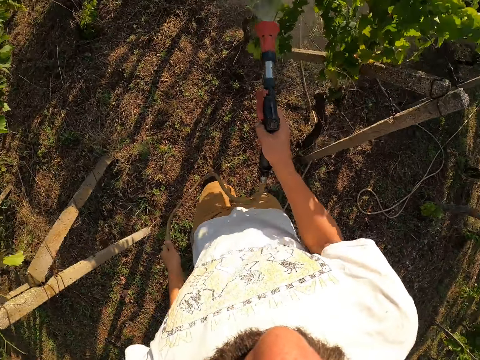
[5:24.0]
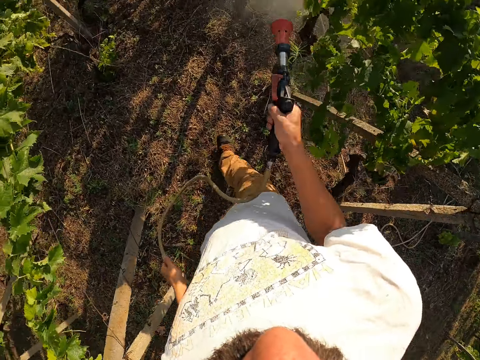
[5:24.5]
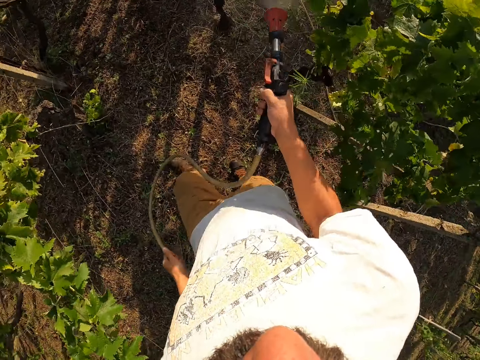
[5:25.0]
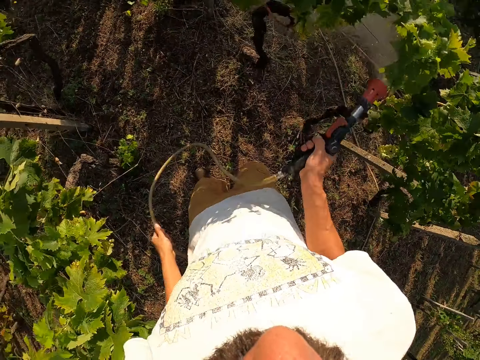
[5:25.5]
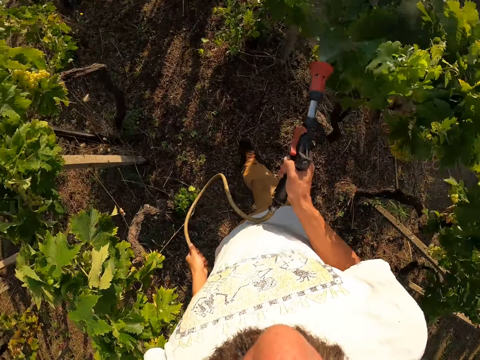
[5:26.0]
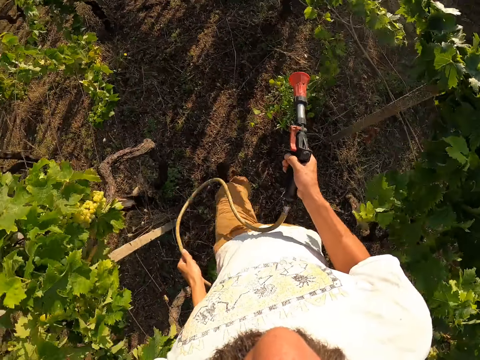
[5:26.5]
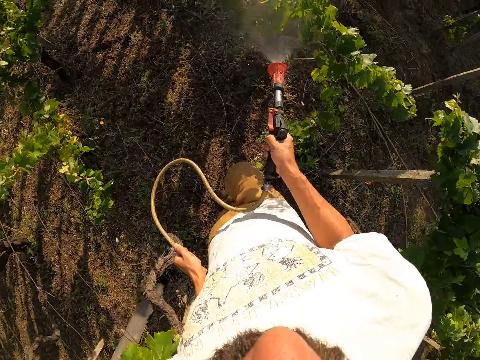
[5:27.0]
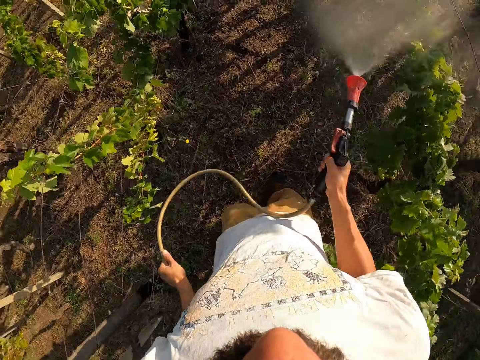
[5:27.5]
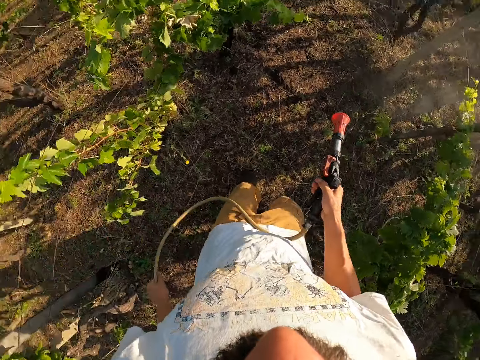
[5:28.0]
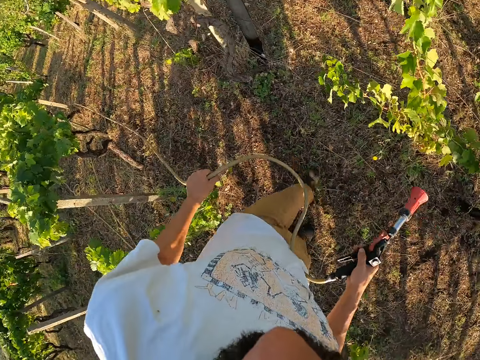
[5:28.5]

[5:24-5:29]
The camera wearer sprays plants in the garden. They walk around the garden. They spray the plants in the garden. They walk around the garden and stop spraying for a while.

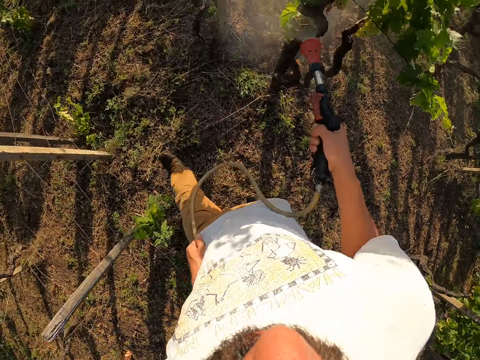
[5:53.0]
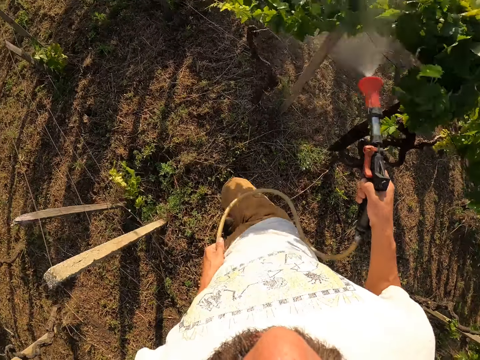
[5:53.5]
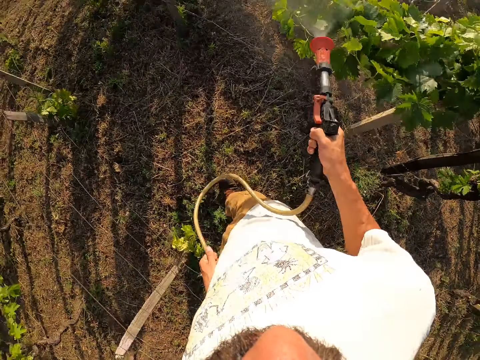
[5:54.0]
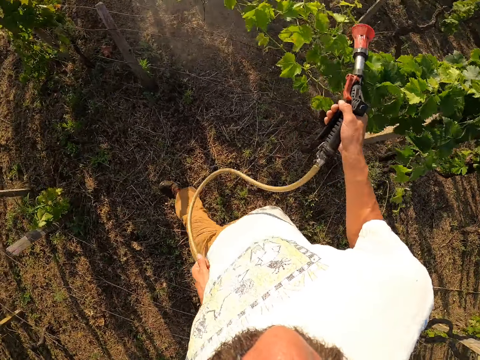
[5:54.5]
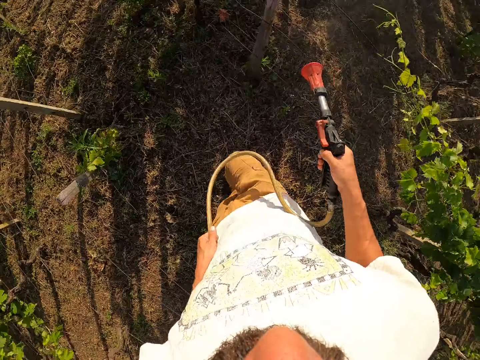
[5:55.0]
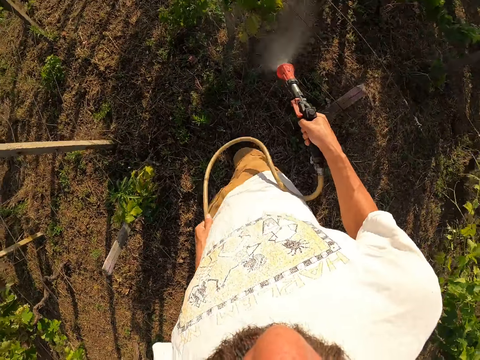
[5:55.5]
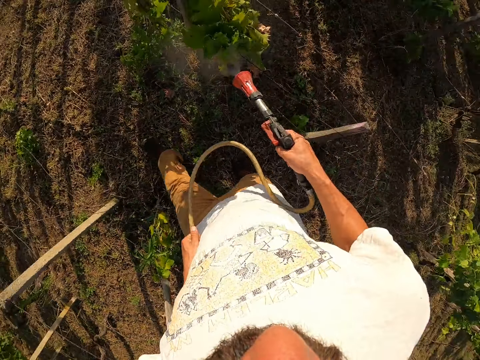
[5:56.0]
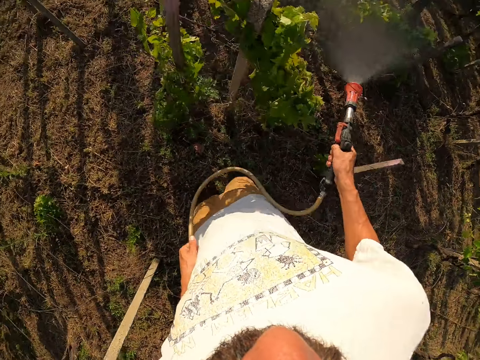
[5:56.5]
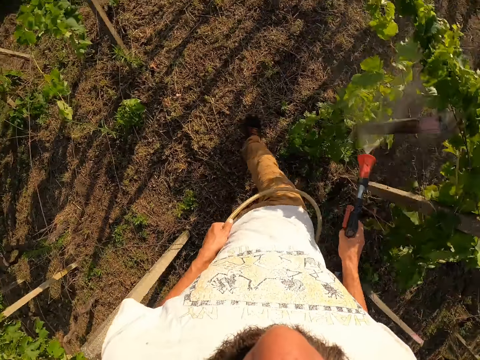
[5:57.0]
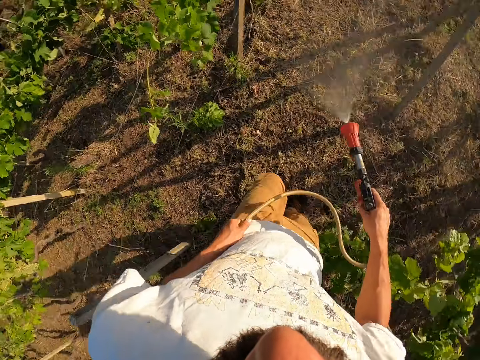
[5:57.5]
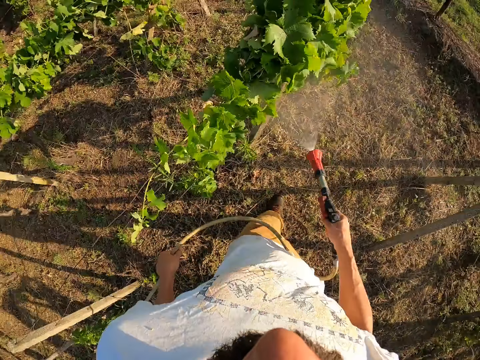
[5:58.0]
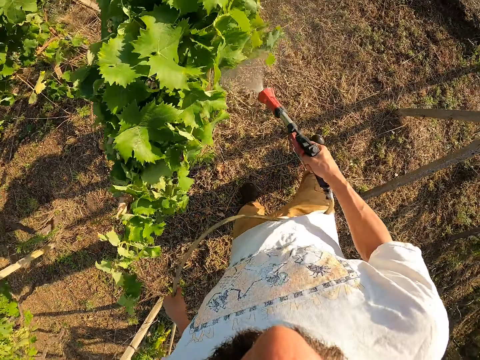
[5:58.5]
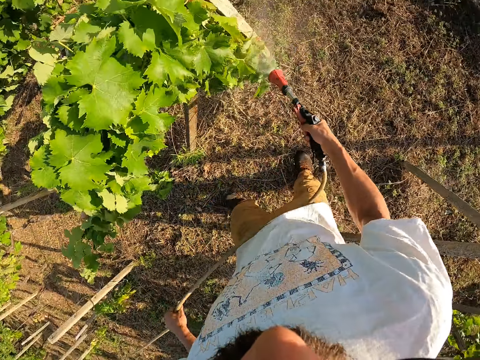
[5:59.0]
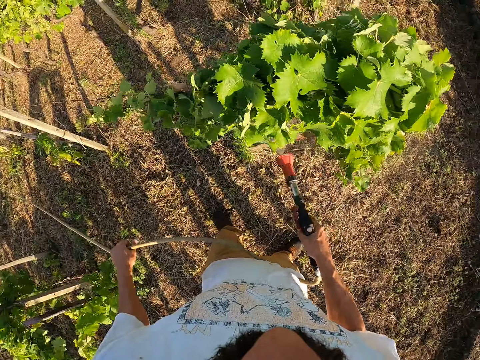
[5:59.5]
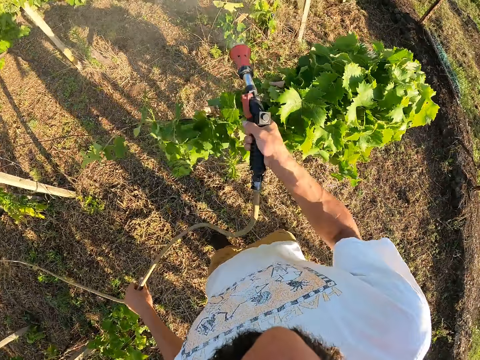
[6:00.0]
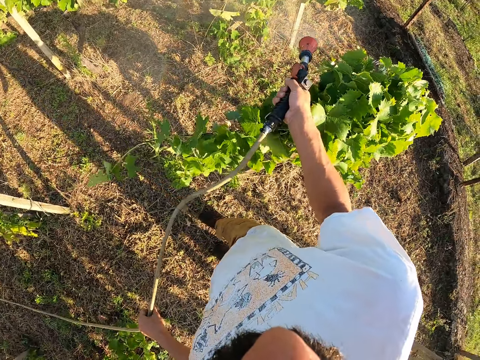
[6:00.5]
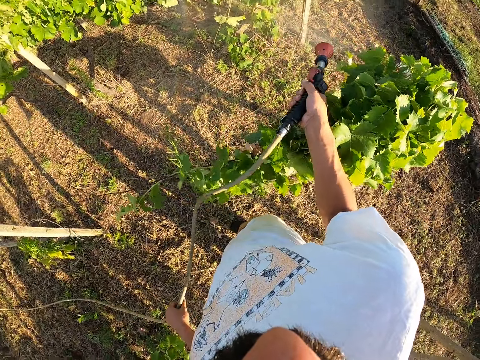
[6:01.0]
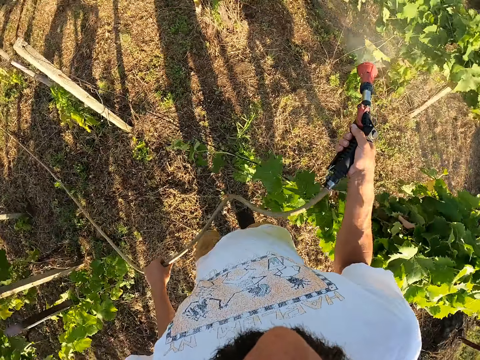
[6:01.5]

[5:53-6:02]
The camera wearer walks around the garden. They spray plants in the garden.

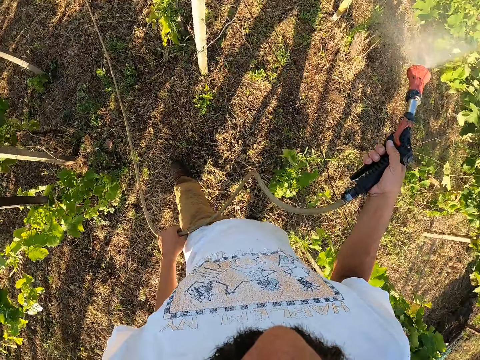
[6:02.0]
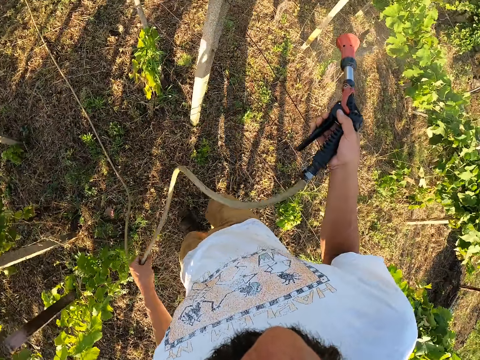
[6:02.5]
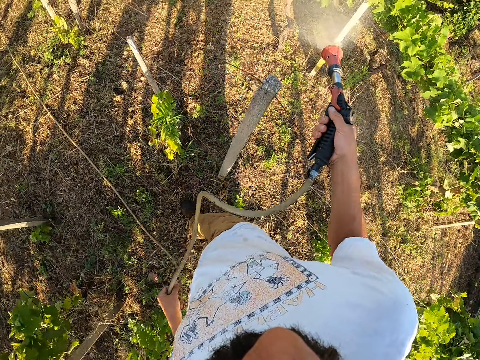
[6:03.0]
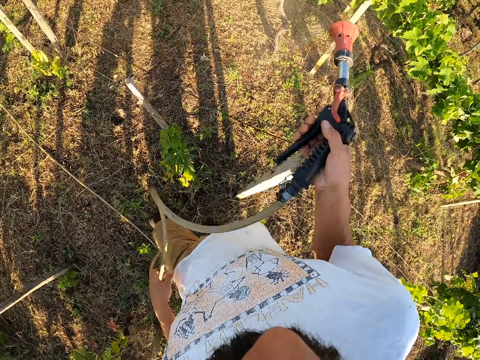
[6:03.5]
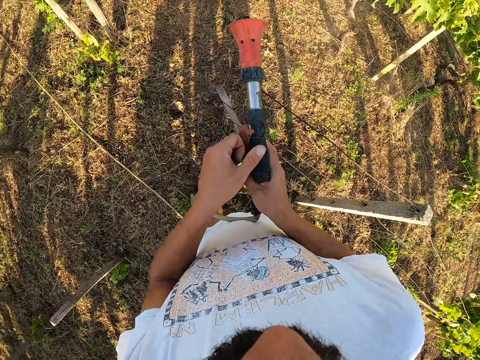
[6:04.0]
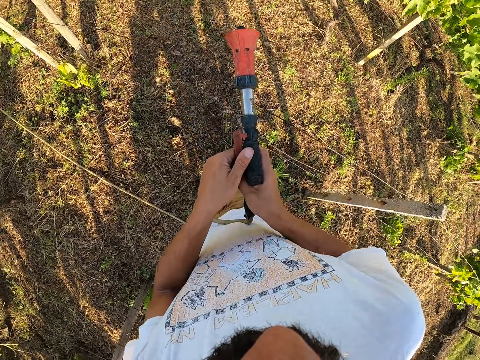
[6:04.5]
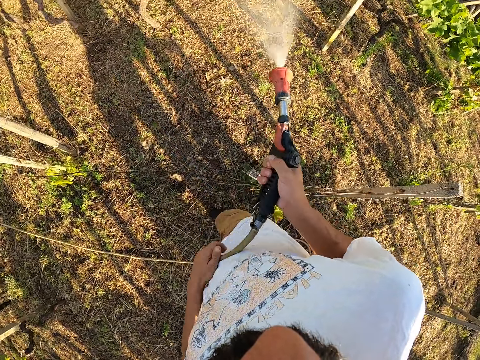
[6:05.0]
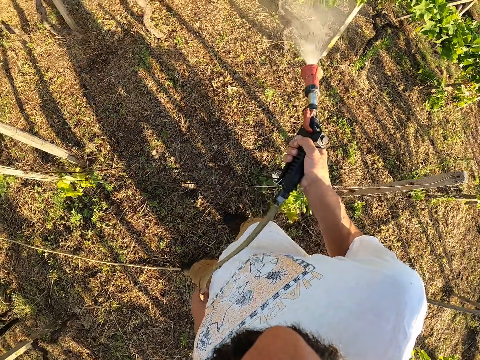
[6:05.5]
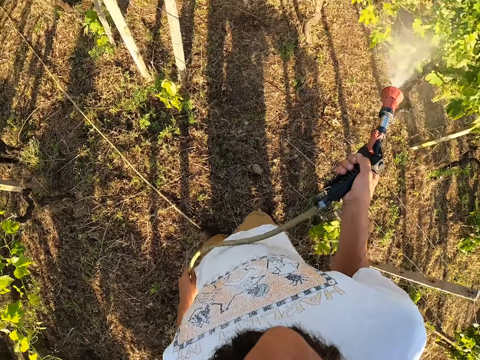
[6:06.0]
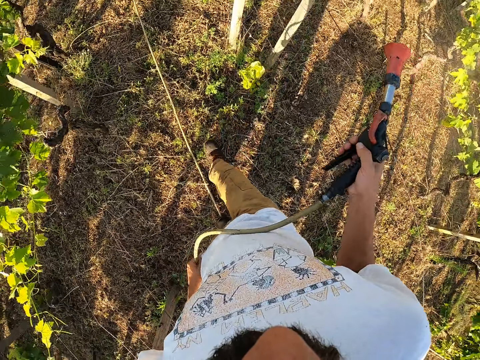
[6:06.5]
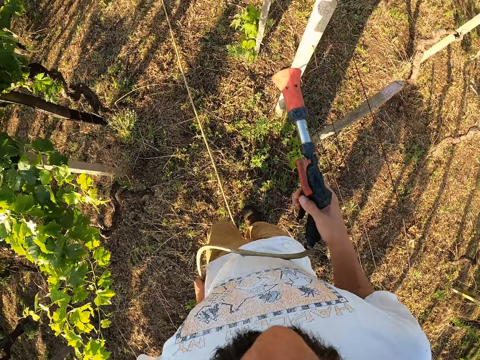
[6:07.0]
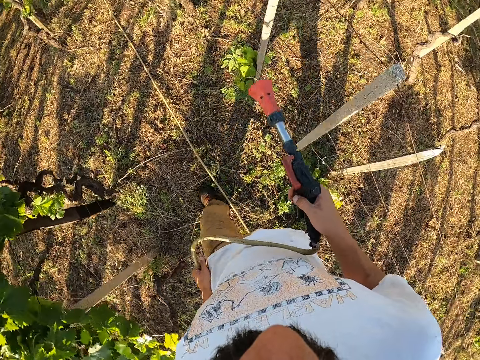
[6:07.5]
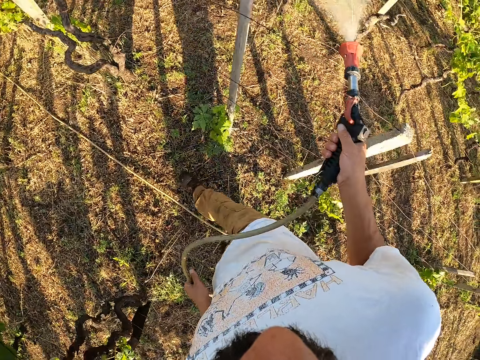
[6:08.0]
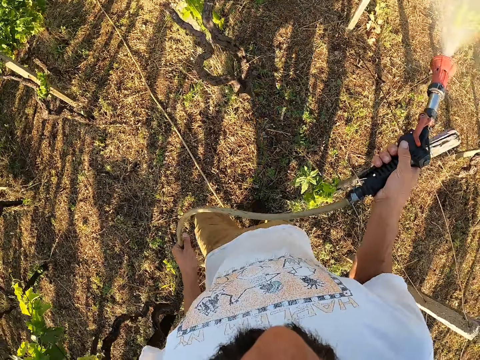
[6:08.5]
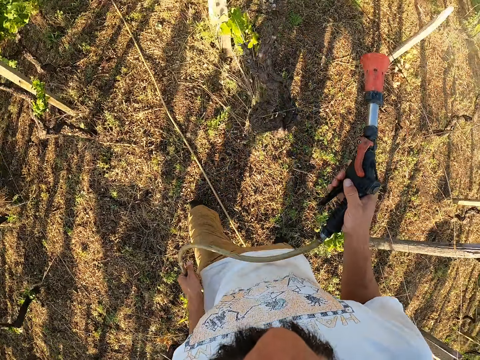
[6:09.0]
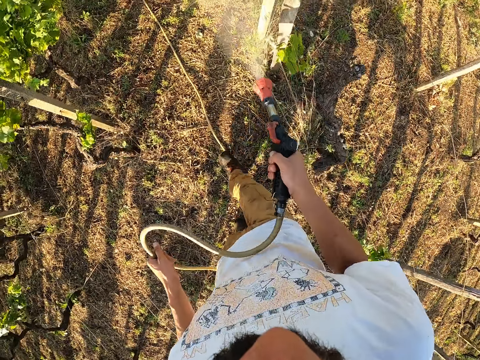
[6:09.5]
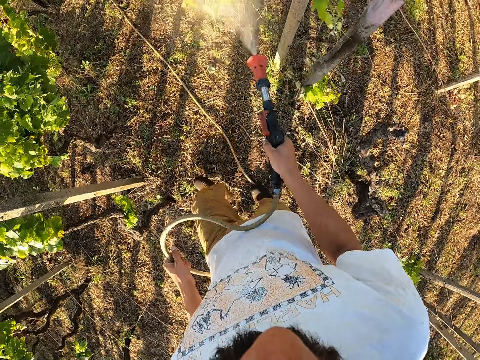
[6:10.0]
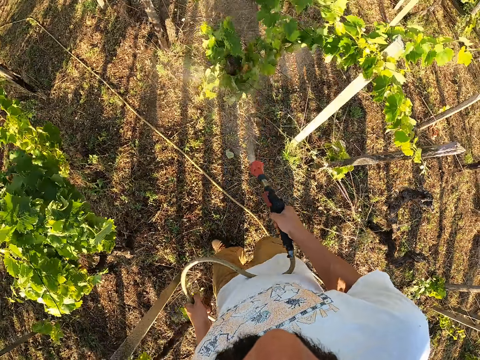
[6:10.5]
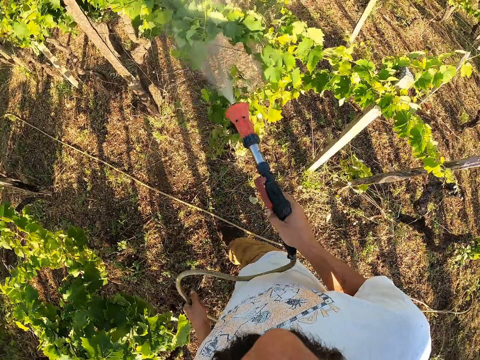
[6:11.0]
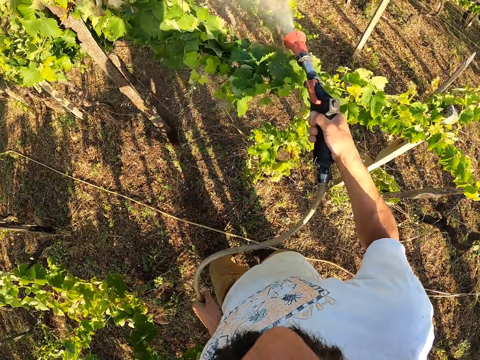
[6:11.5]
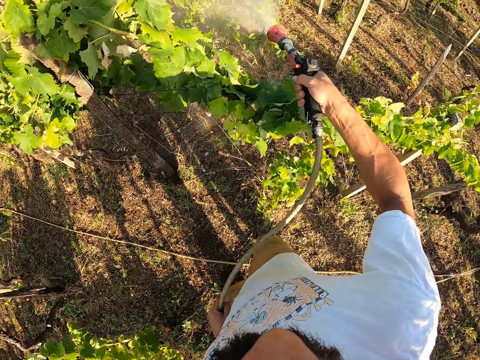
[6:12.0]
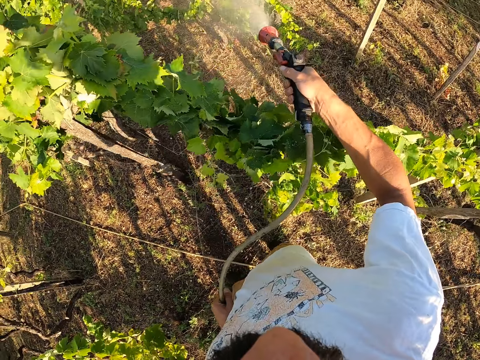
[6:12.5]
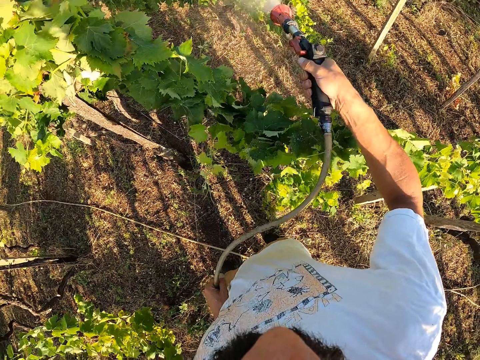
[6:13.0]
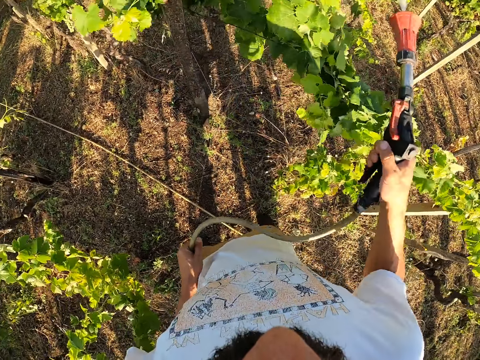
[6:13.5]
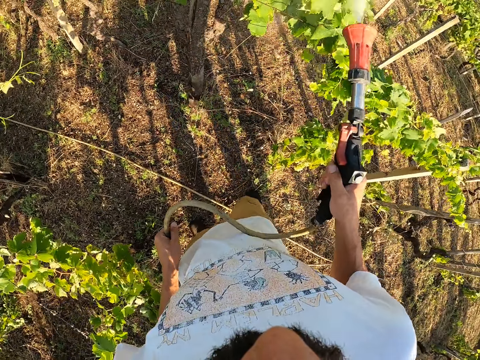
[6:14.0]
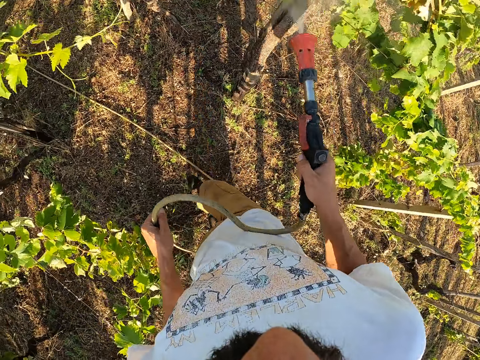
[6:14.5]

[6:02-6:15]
The camera wearer walks around the garden and sprays plants in the garden. He stops spraying for a while. He drops the hose in his left hand. He walks around the garden. He touches the hand sprayer with his left hand. He sprays plants in the garden with the hand sprayer. He holds the hose with his left hand. He stops spraying for a while. He walks around the garden. He sprays plants in the garden with the hand sprayer. He walks around the garden. He coughs. He sprays plants in the garden.
